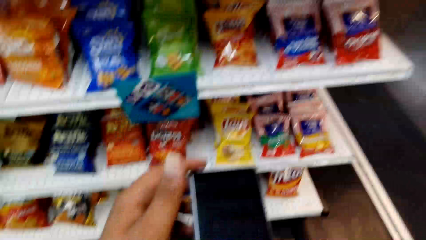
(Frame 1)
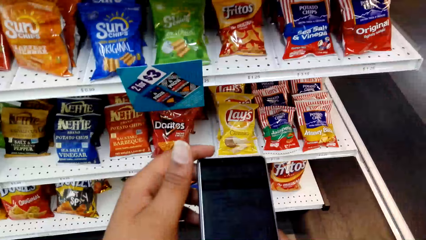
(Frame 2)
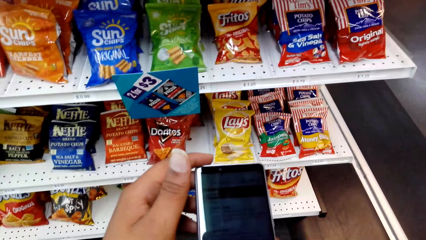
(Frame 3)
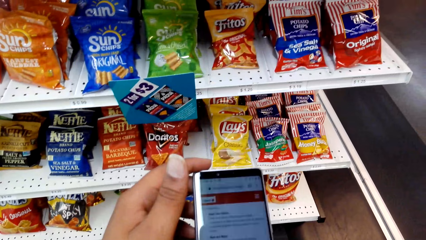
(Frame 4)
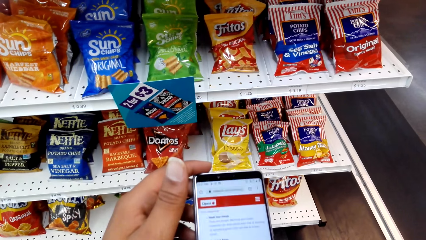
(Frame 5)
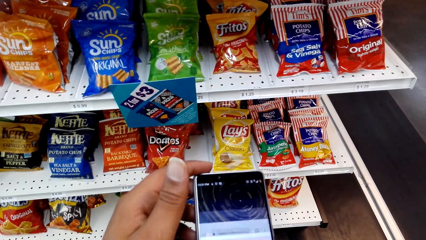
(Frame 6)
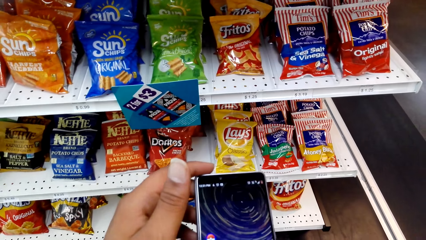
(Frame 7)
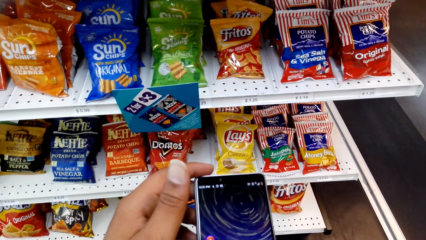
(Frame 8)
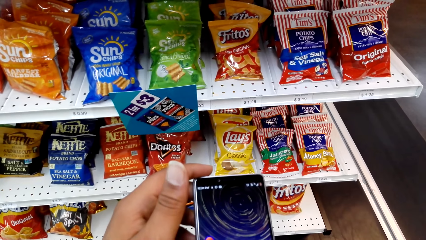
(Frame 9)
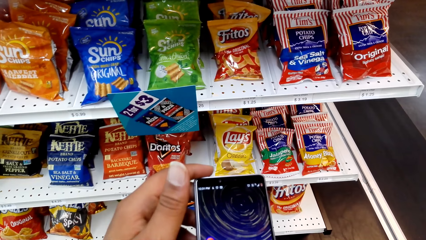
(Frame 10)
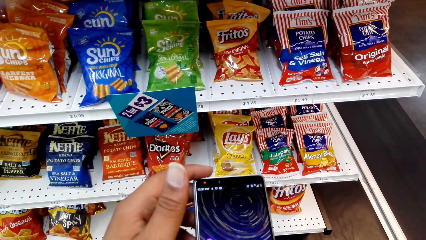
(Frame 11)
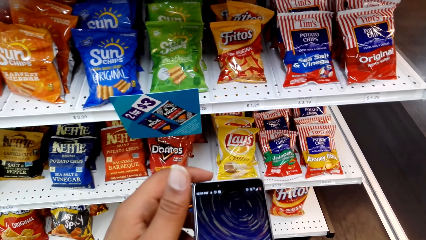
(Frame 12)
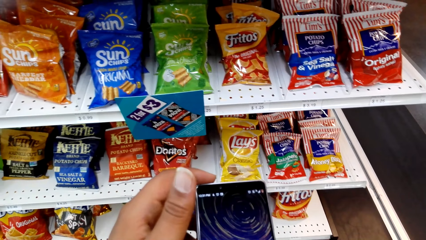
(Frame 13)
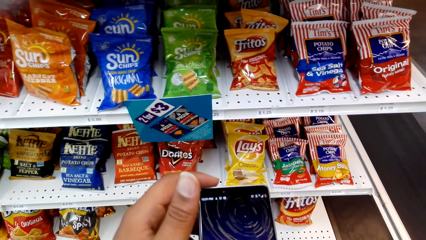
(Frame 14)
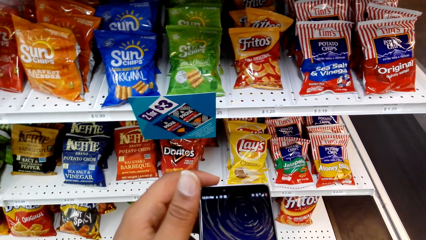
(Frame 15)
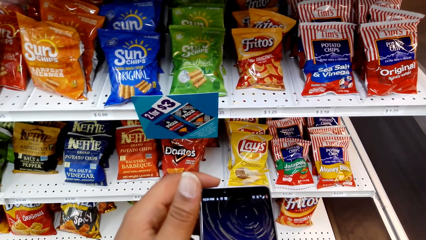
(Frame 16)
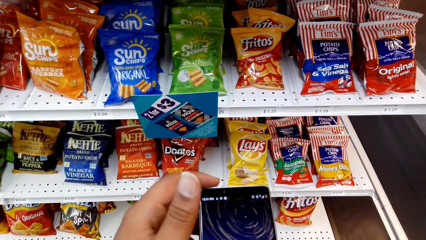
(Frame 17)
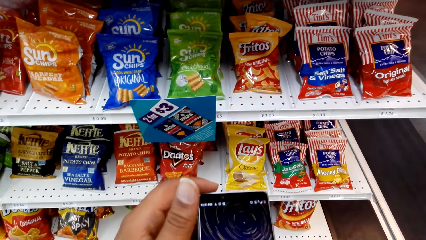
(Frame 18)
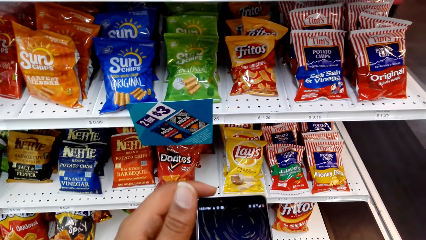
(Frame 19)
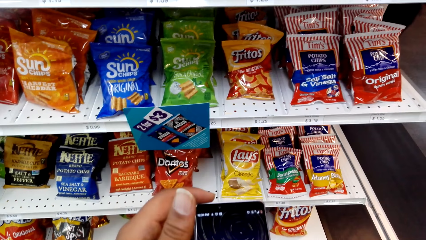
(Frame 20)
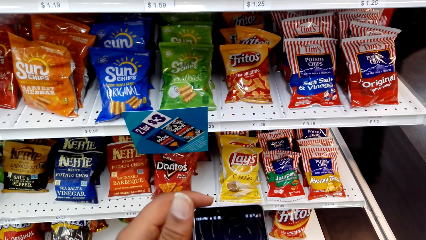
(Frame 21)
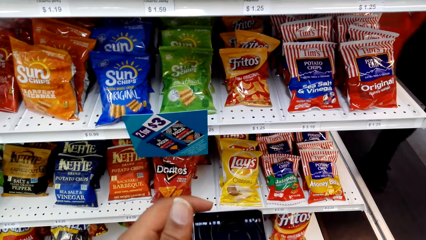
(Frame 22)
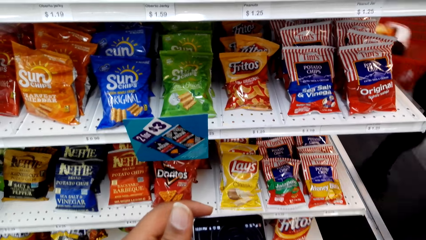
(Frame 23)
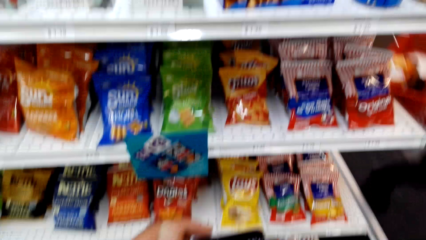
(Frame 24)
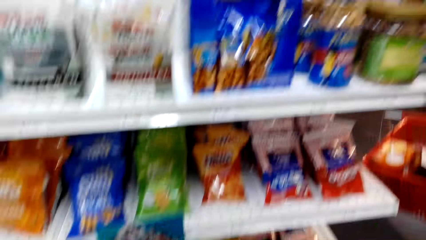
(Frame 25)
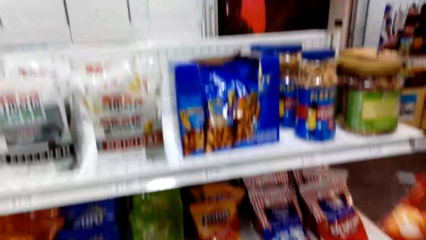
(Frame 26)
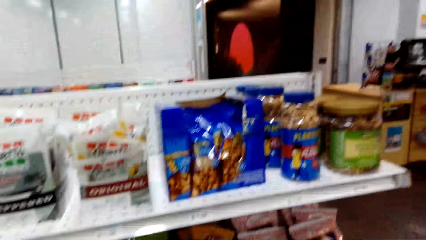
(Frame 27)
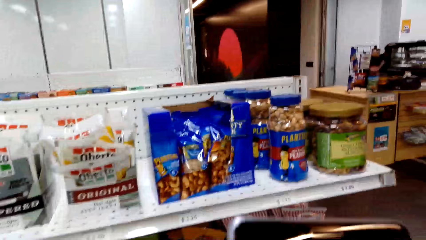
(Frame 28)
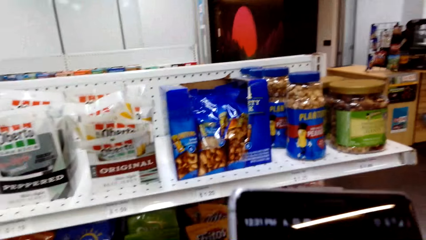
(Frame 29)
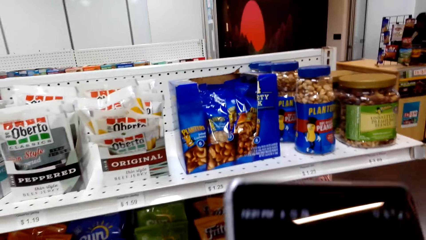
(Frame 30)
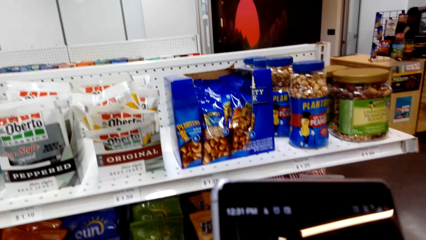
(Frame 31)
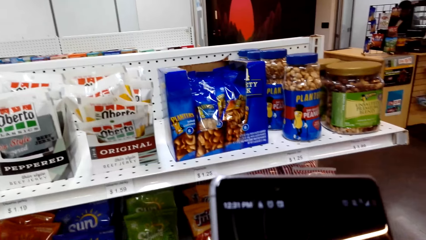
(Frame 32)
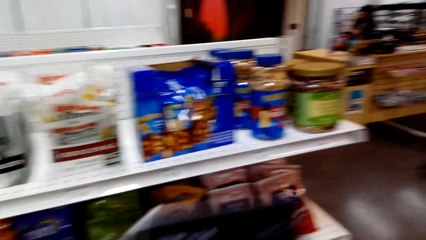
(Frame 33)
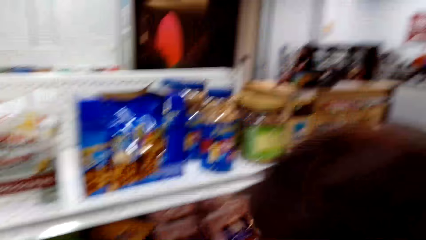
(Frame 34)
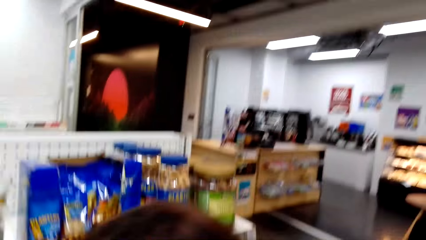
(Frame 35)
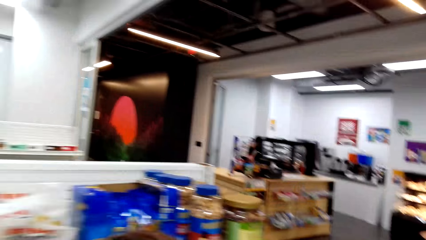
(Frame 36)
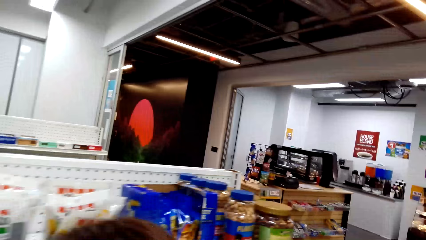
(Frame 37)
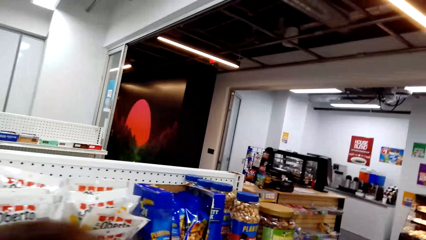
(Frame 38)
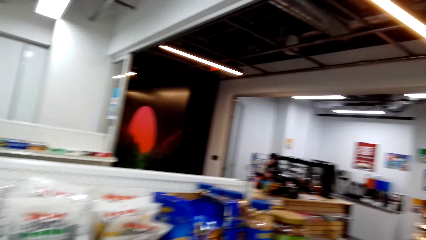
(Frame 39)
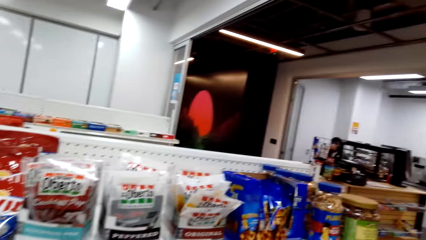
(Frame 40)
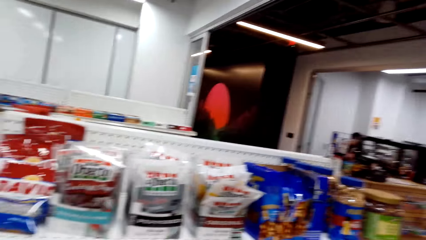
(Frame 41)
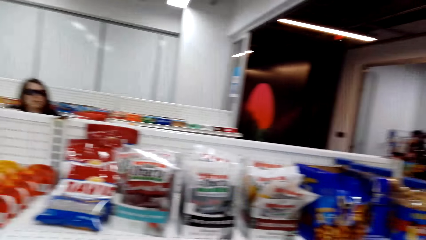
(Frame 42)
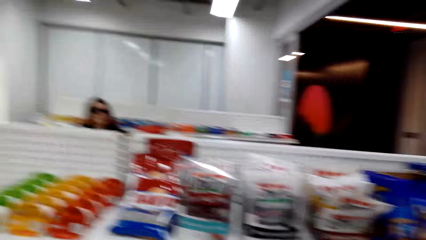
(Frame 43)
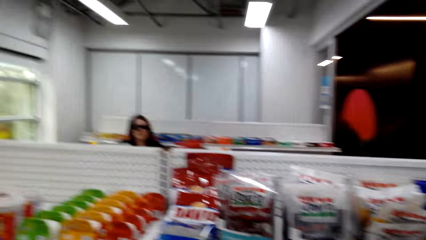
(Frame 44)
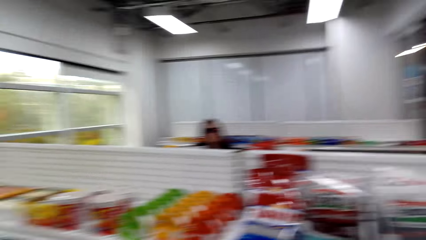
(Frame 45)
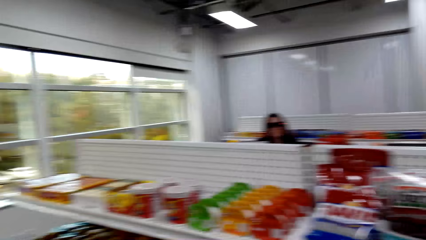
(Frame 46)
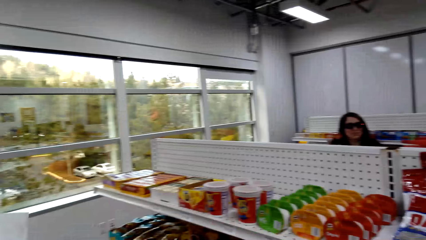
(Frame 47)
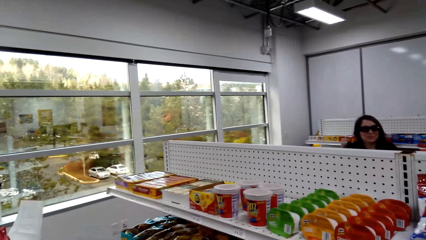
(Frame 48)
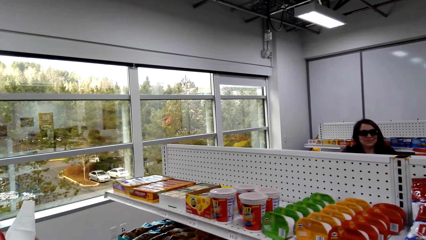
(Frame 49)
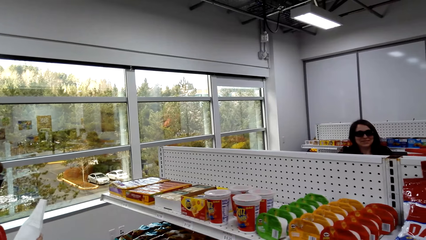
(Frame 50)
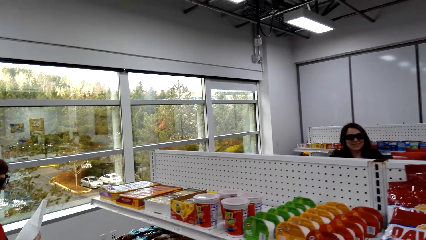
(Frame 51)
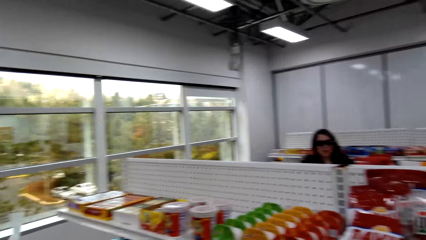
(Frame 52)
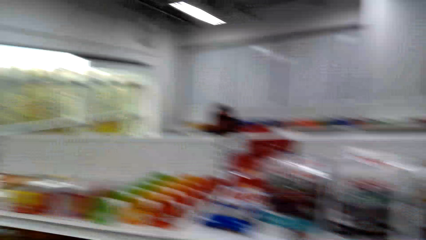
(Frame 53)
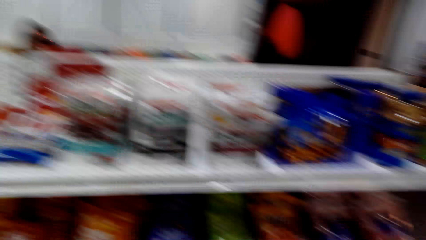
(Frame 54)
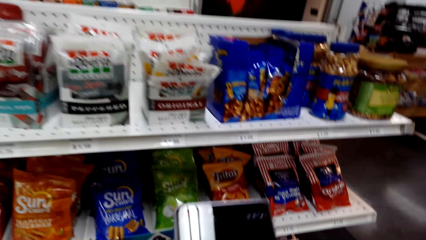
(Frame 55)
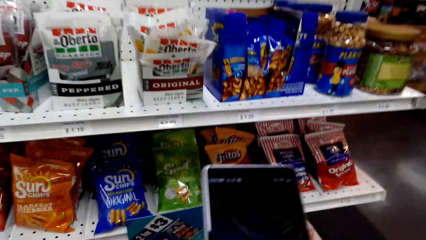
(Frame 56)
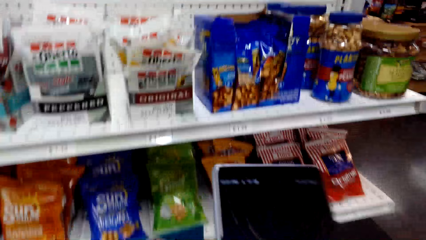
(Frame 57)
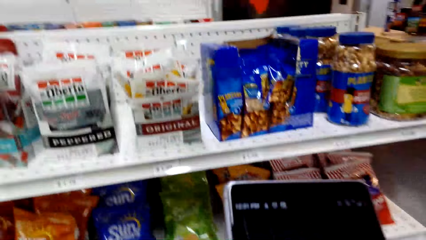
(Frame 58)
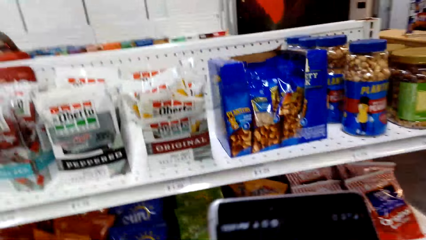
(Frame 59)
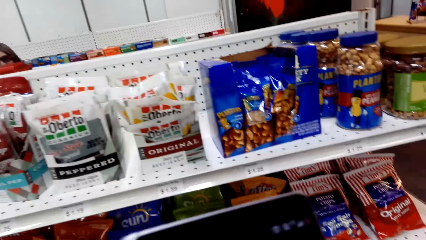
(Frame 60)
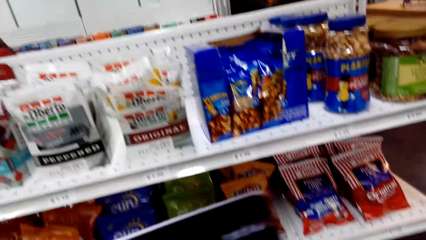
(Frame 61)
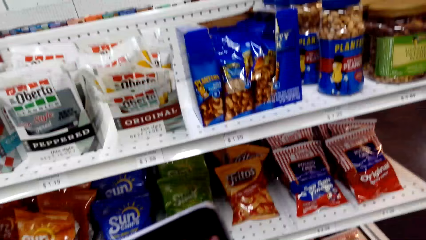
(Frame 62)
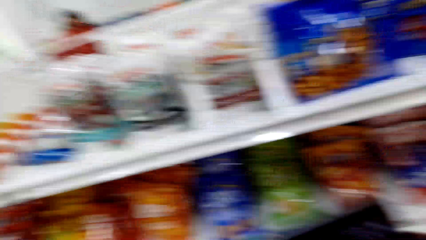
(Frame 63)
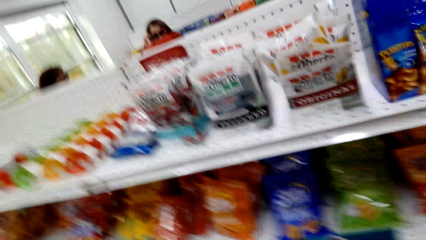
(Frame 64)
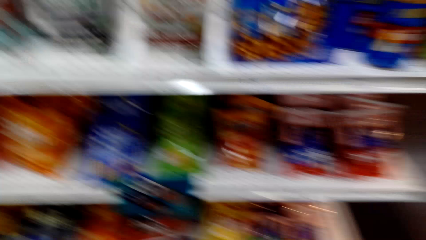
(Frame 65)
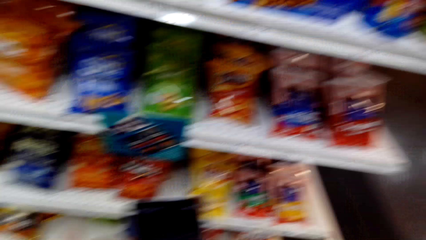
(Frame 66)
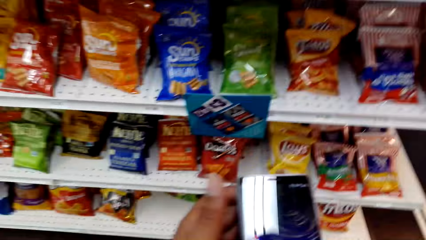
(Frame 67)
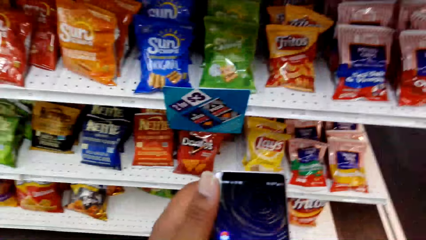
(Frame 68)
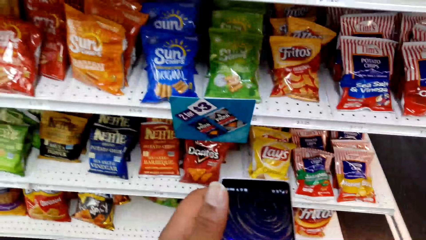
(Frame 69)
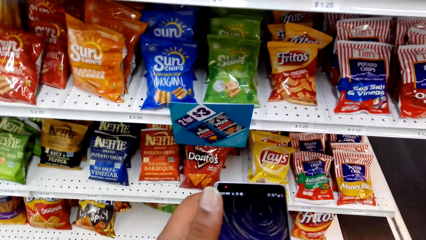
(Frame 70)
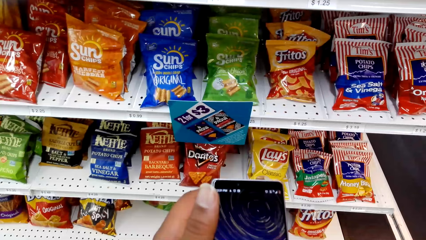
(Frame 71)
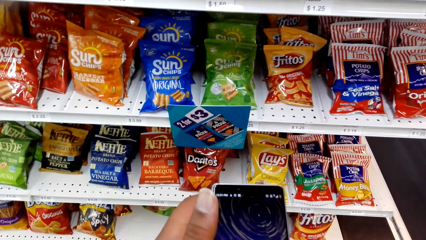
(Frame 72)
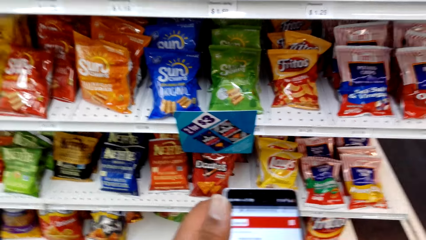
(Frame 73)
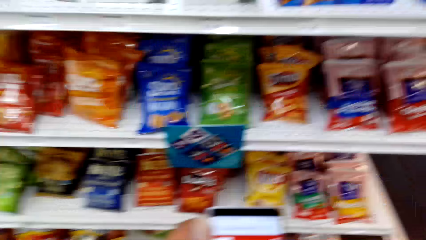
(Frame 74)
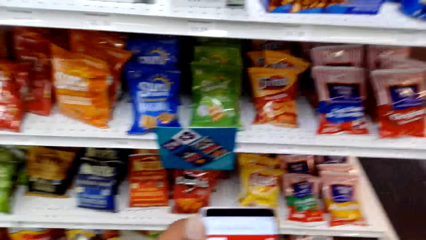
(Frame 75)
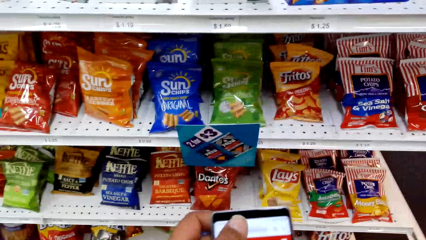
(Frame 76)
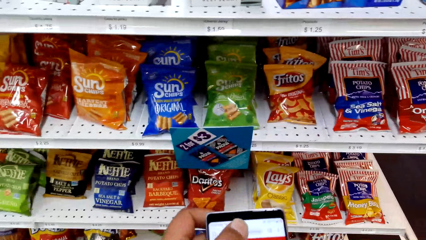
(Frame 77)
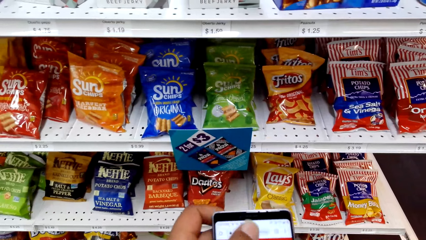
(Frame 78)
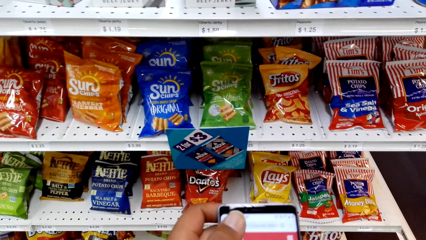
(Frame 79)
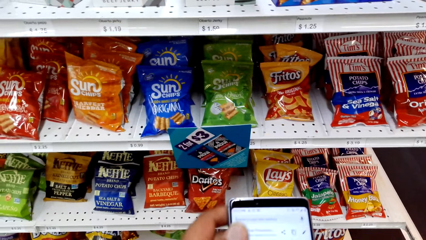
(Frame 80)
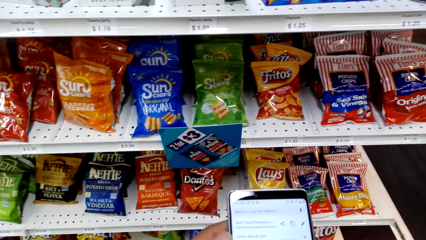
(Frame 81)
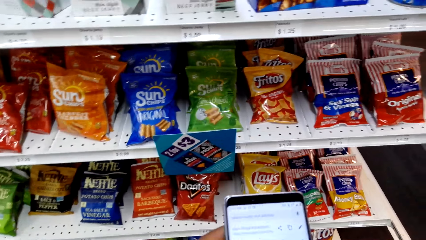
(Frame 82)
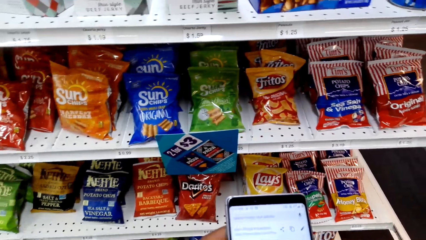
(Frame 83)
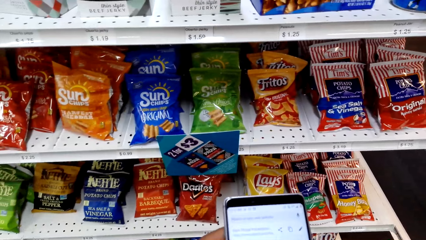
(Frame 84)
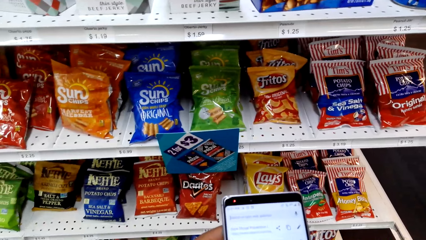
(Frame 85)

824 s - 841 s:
The camera wearer presses the phone. They stare at the phone. A lady walks around. The camera wearer looks around. They scroll the phone. They dialogue with the lady. They look around. They look around again. They stare at the phone. They operate the phone. They scroll the phone.
